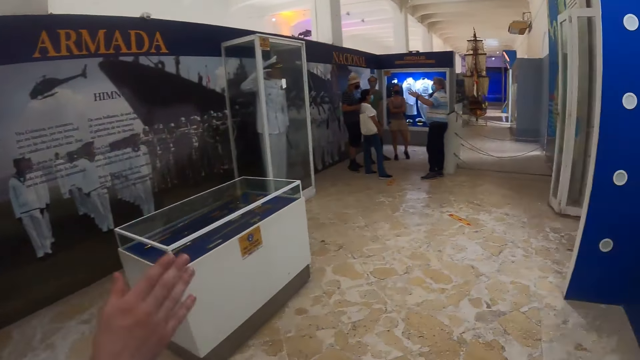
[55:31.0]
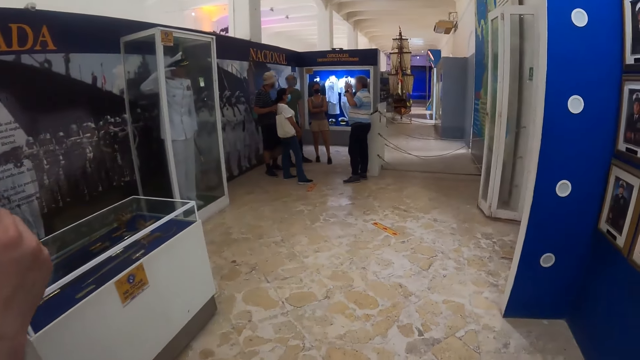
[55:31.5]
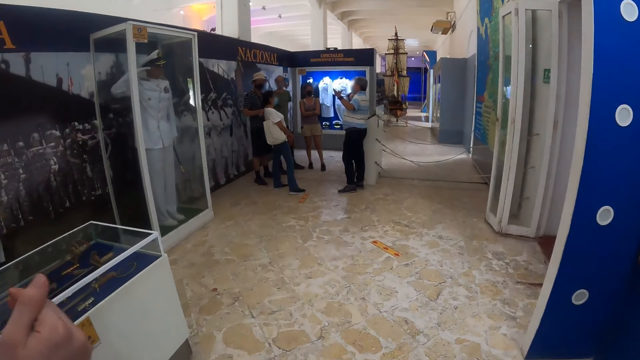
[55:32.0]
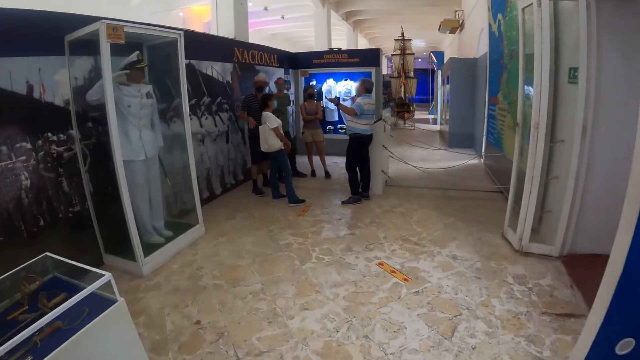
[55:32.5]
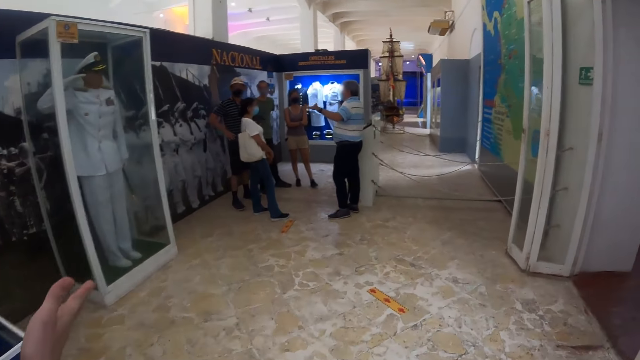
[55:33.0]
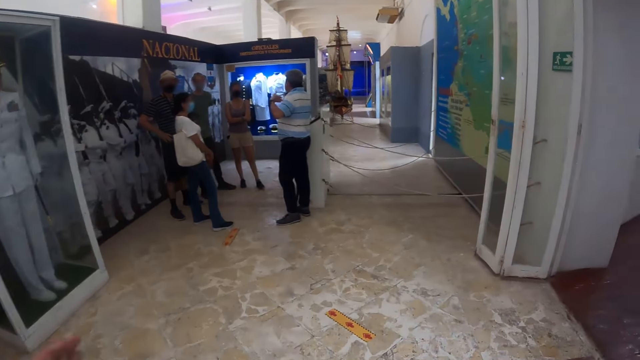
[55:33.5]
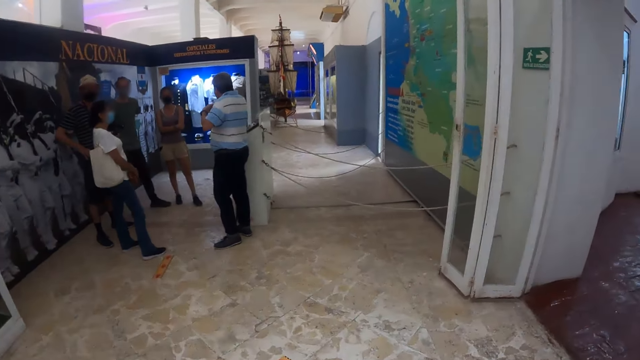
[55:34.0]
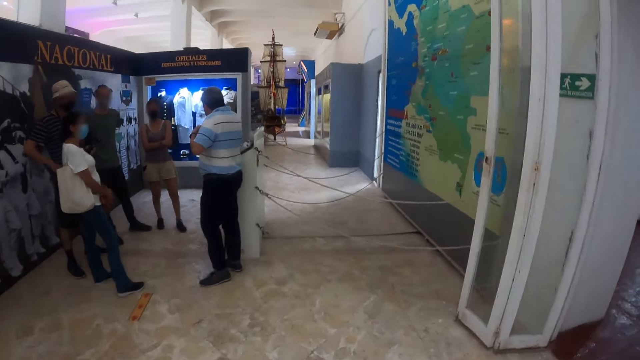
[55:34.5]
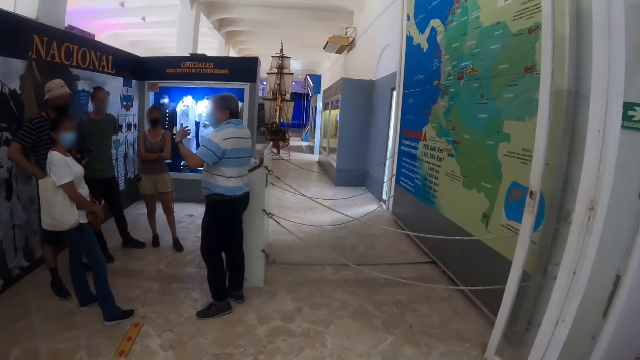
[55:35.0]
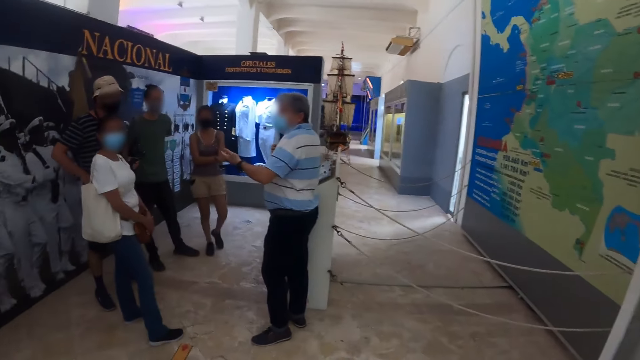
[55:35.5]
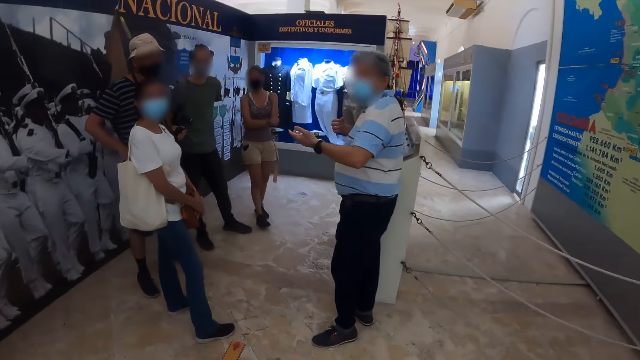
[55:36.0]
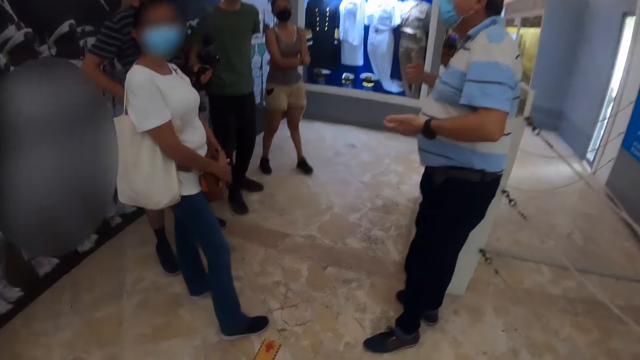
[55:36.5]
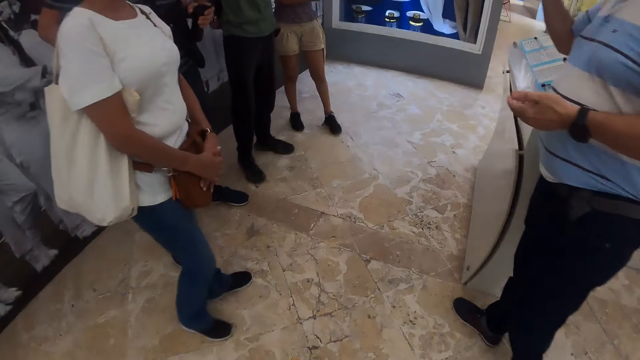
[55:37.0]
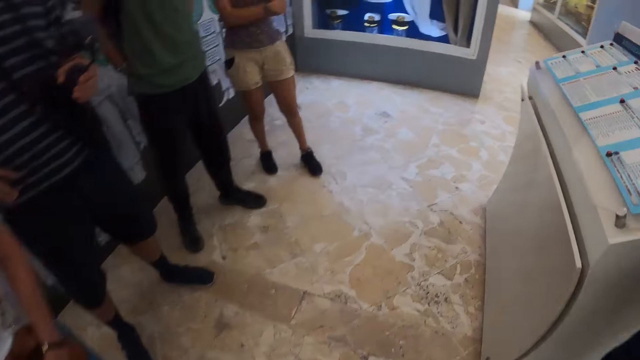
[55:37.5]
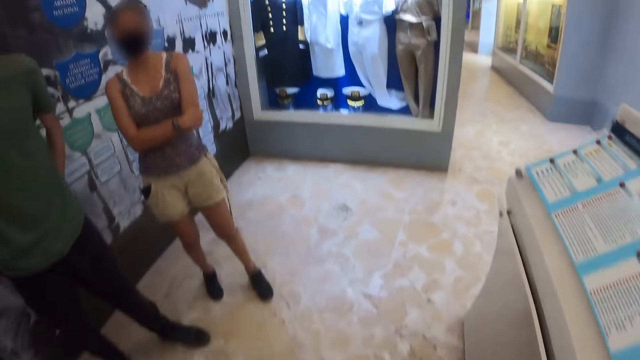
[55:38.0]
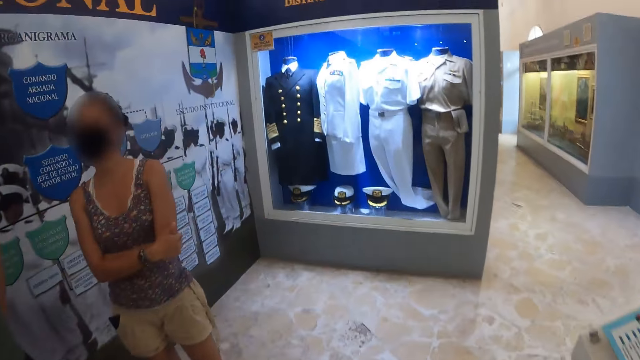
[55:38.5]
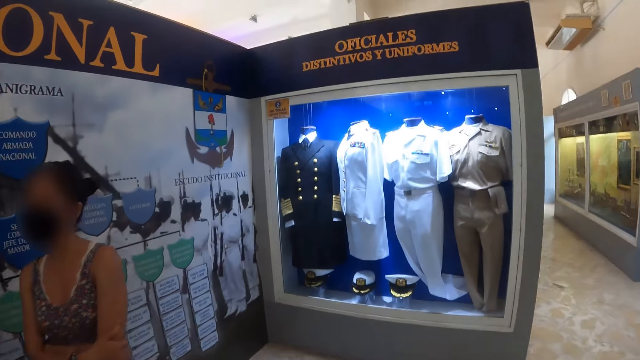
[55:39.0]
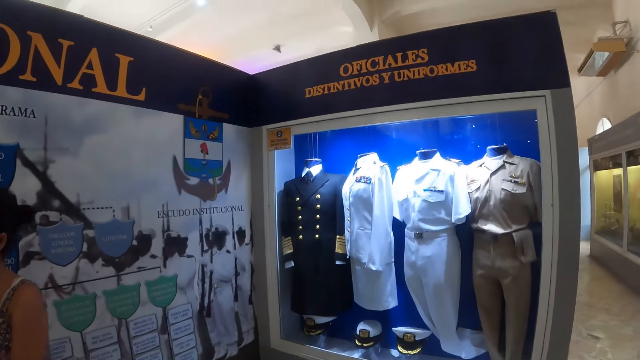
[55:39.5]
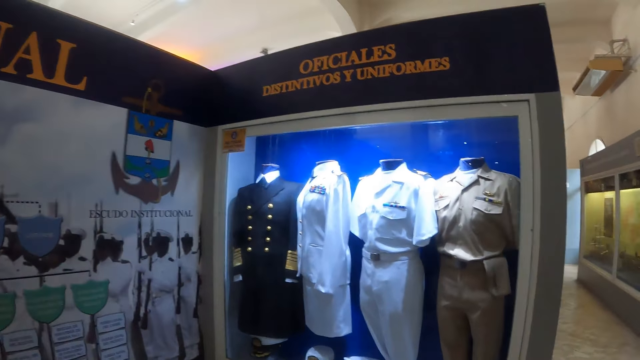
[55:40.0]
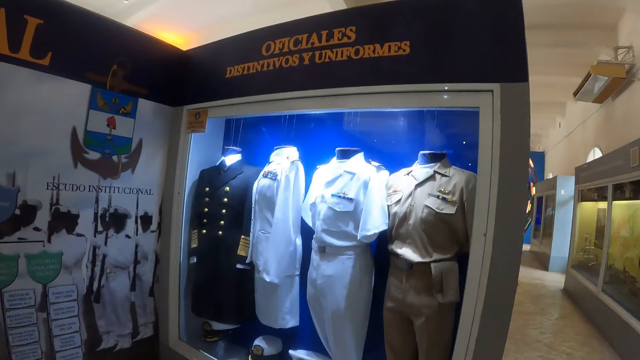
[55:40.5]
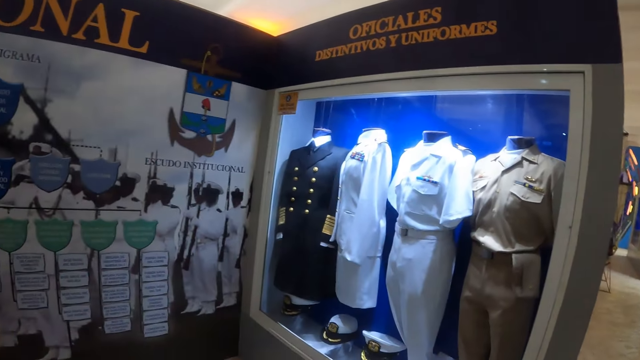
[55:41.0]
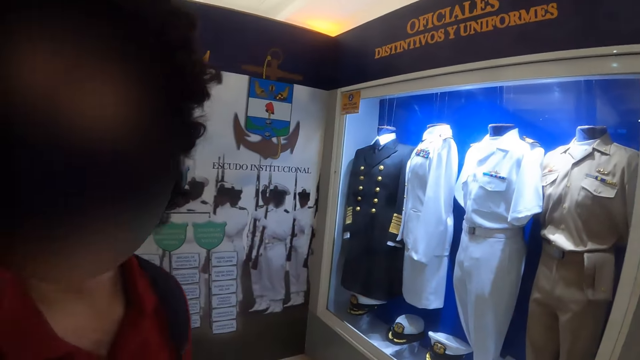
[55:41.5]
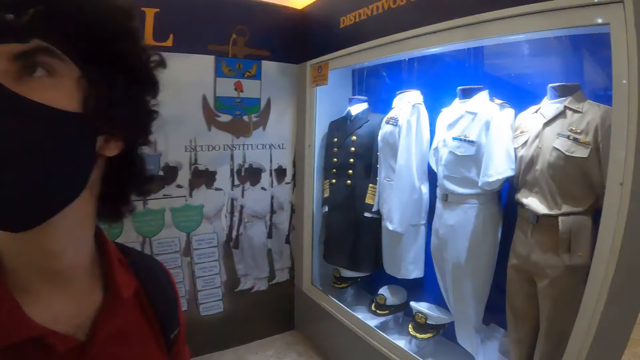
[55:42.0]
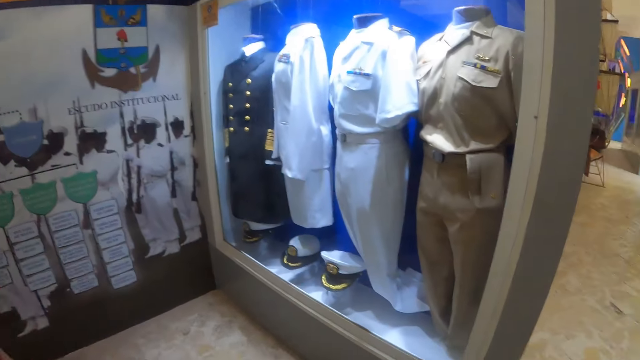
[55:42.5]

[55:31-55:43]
The camera wearer converses with a friend. They walk inside a mall. A woman moves backwards. The camera wearer walks inside the mall.

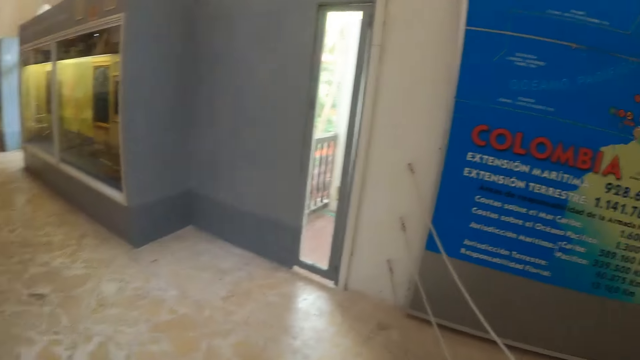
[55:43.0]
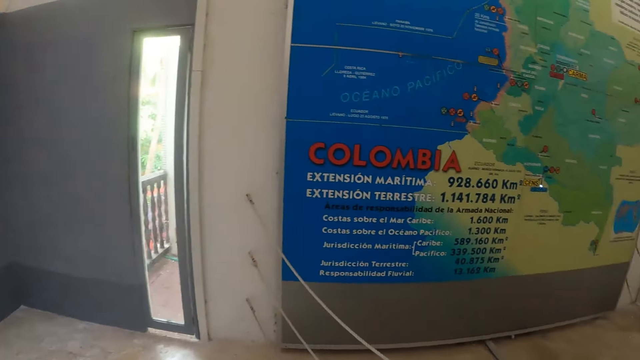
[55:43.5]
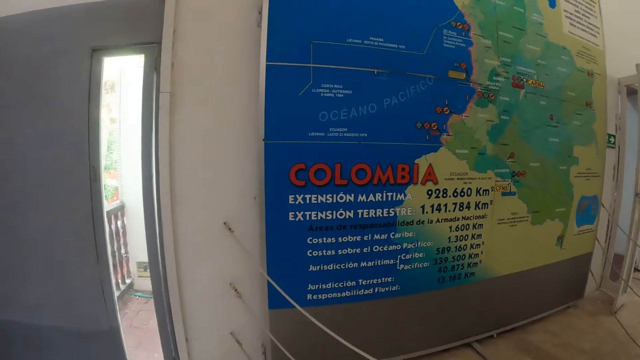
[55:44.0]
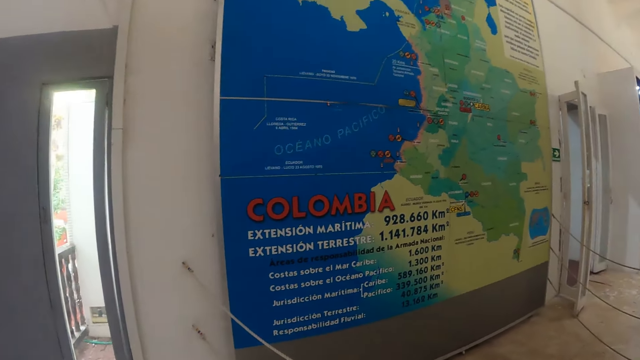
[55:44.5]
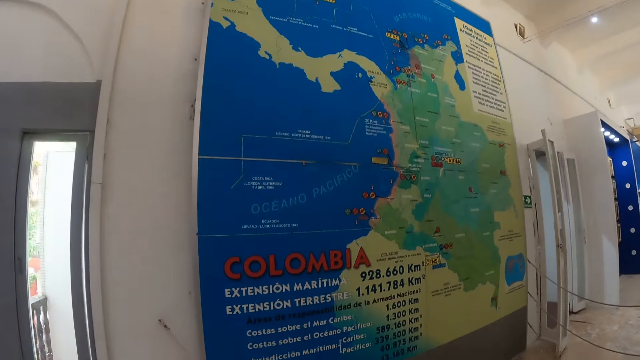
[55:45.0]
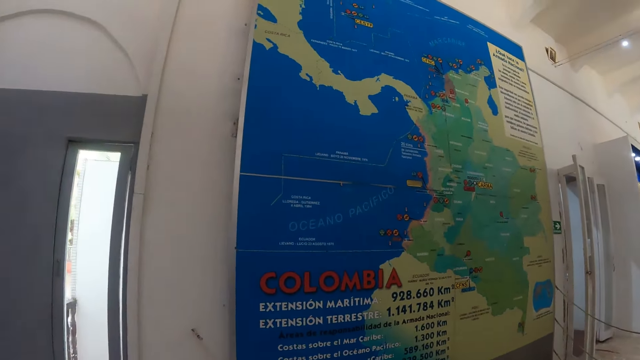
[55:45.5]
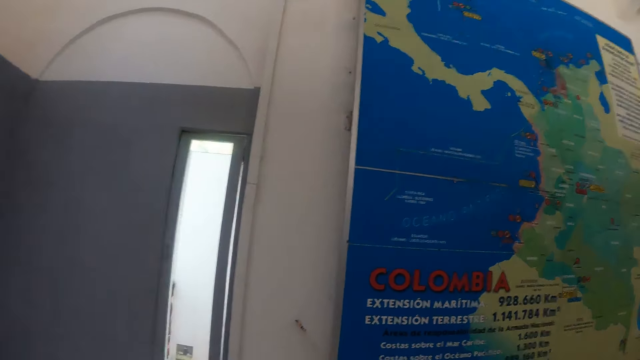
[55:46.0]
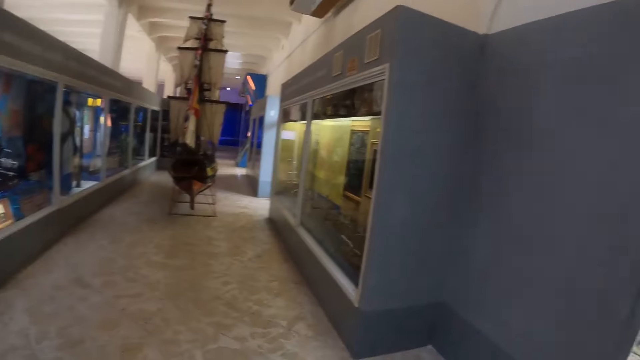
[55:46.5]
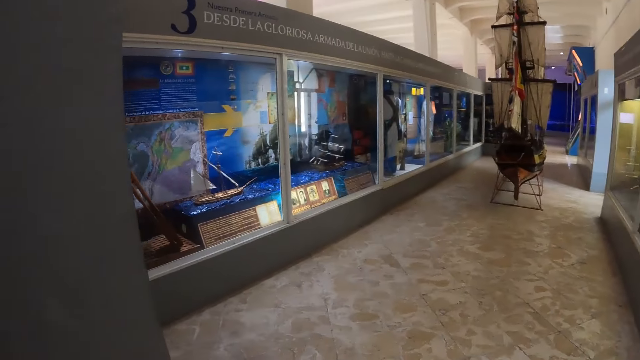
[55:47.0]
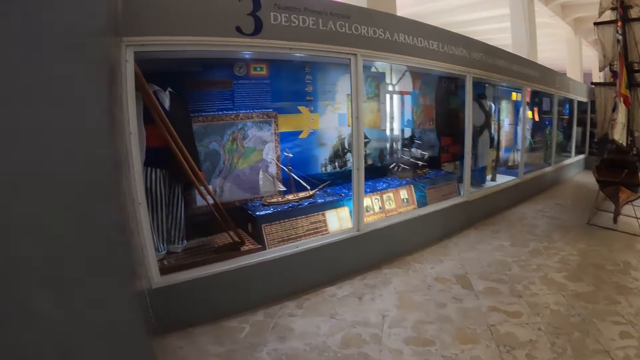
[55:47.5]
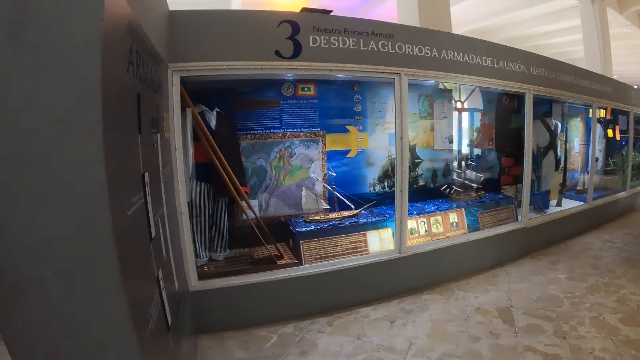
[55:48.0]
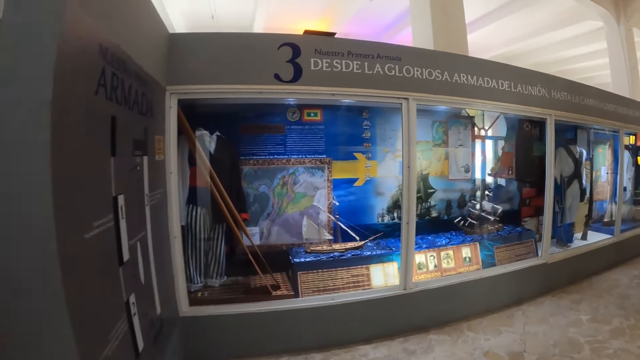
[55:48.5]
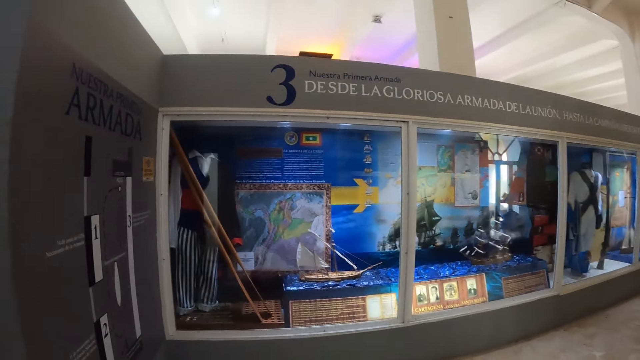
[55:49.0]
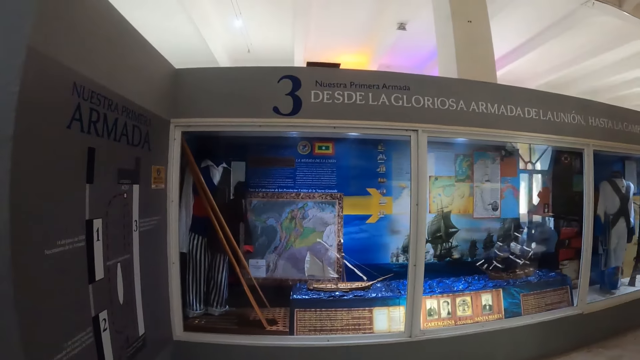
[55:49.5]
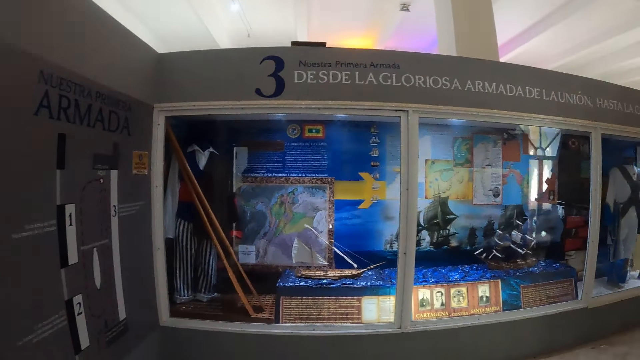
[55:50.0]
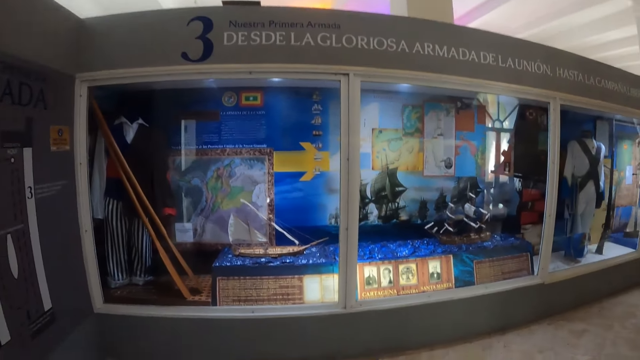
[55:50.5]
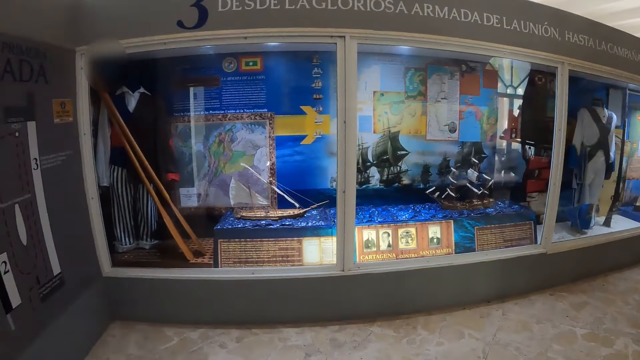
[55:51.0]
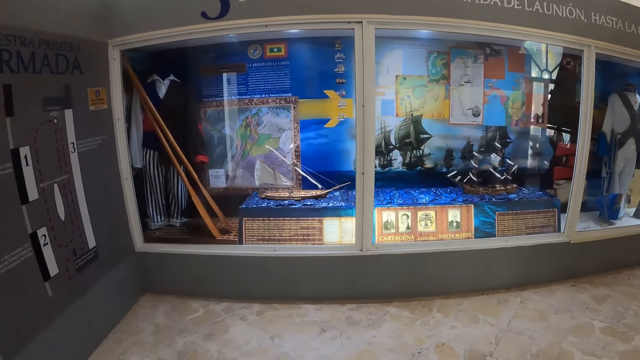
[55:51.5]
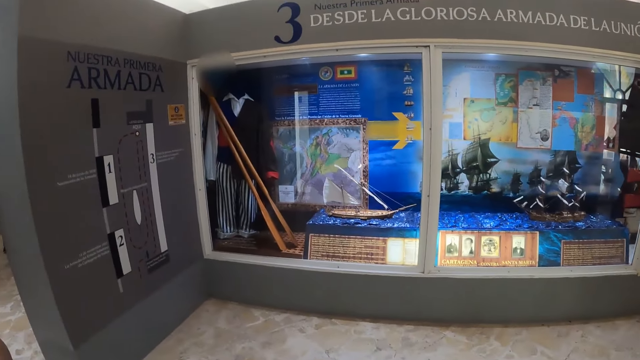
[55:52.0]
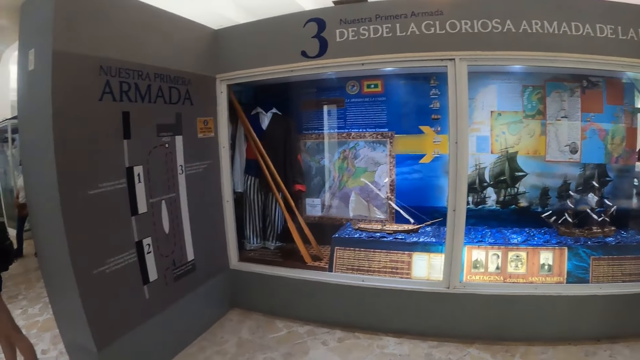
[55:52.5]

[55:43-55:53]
The camera wearer looks around the museum.
